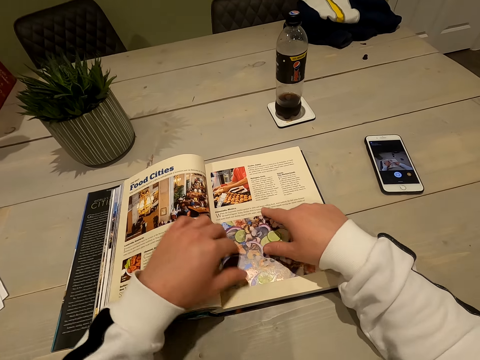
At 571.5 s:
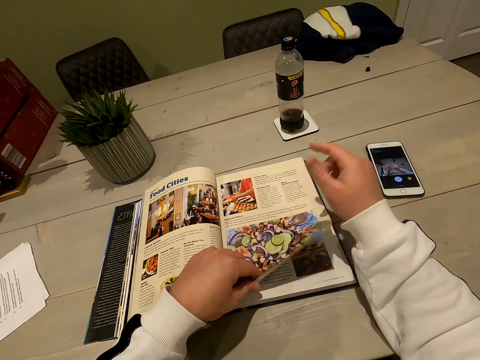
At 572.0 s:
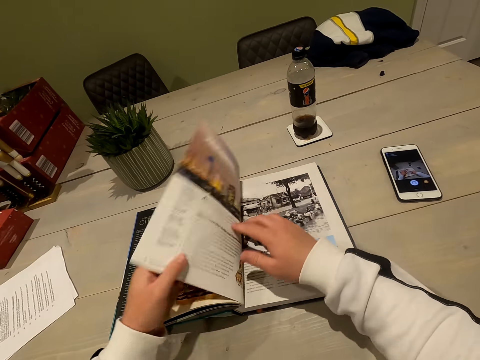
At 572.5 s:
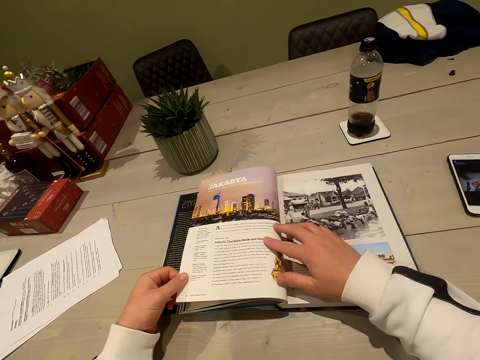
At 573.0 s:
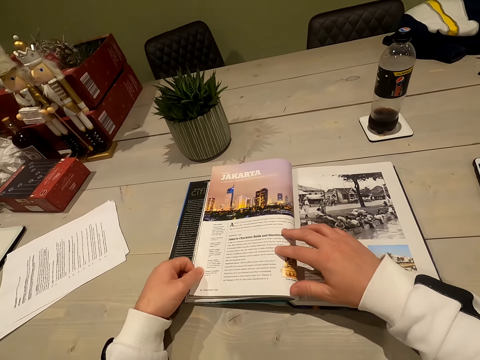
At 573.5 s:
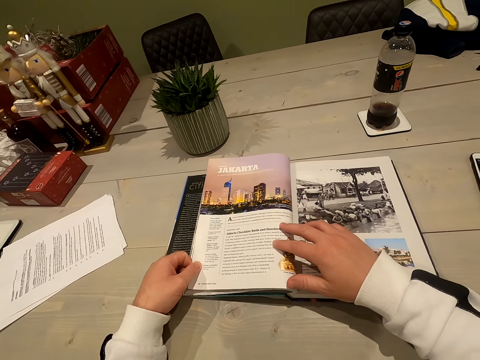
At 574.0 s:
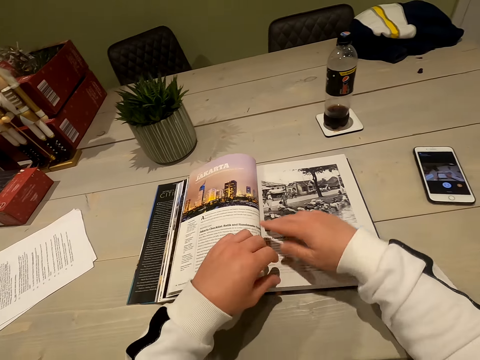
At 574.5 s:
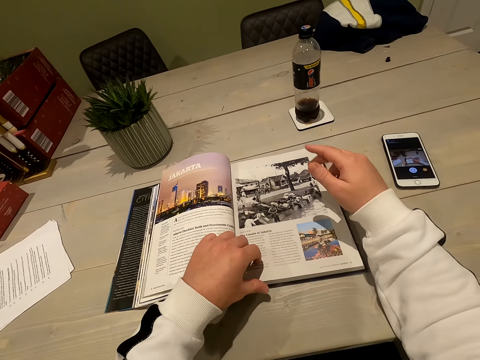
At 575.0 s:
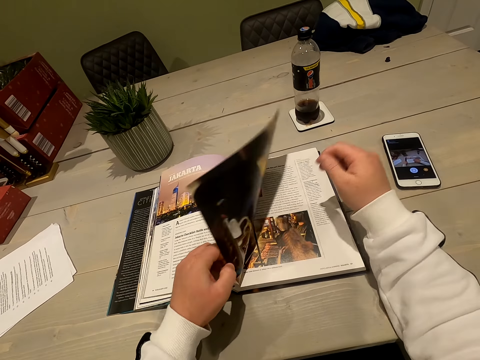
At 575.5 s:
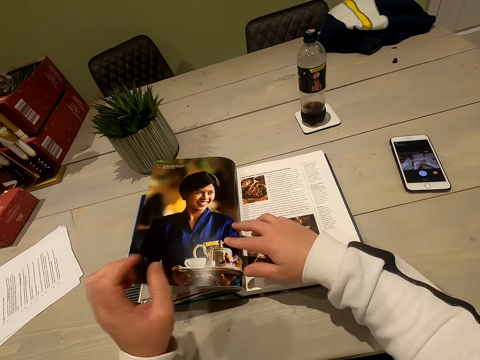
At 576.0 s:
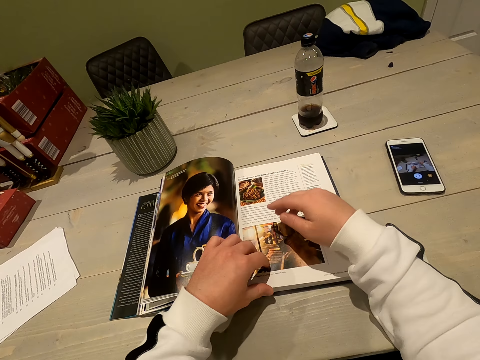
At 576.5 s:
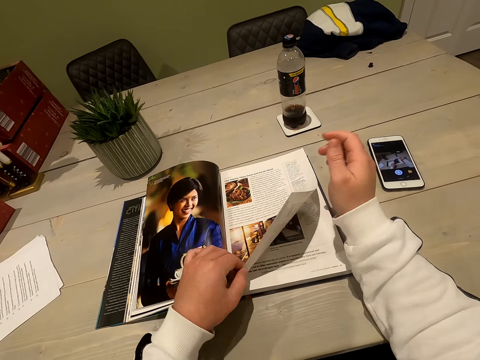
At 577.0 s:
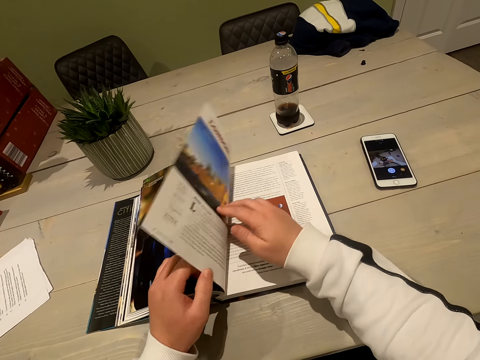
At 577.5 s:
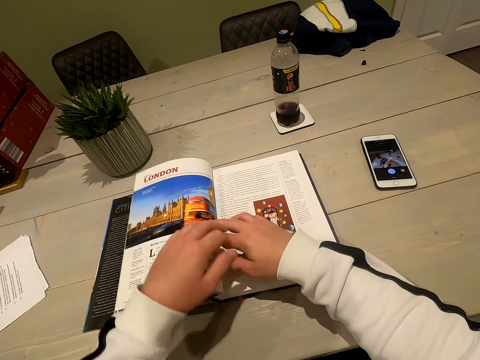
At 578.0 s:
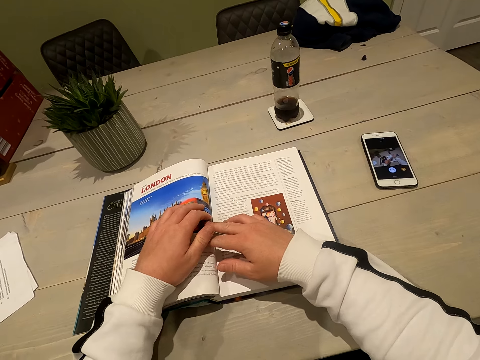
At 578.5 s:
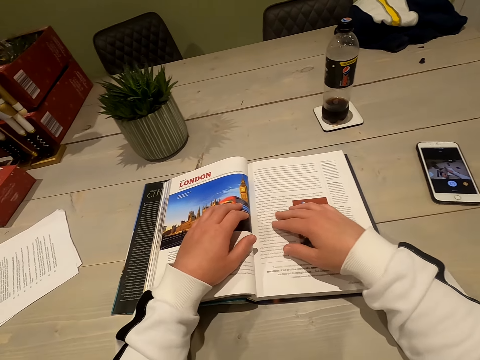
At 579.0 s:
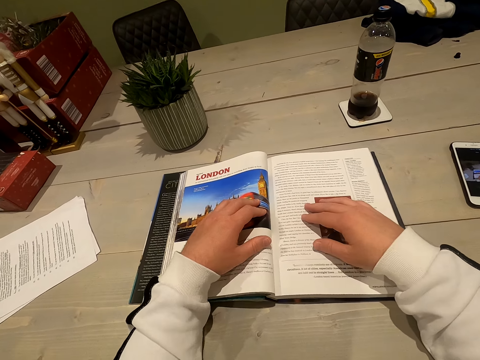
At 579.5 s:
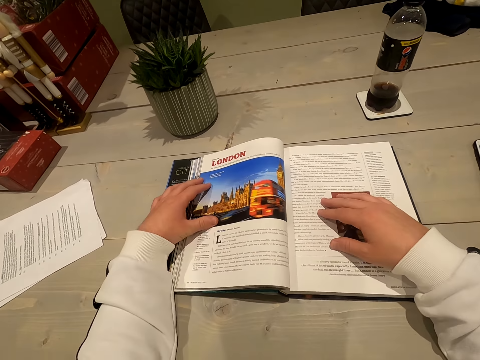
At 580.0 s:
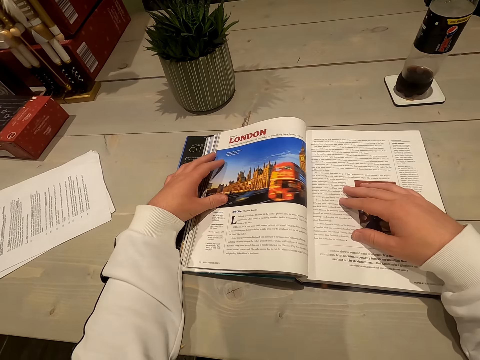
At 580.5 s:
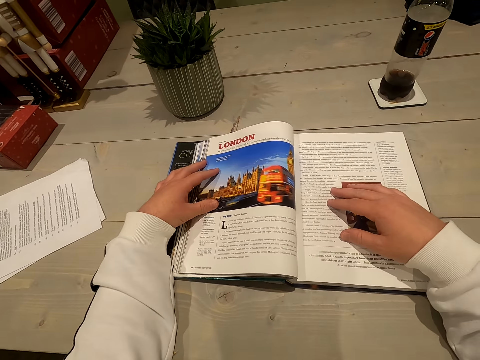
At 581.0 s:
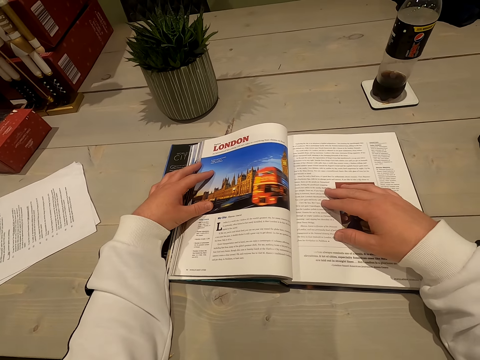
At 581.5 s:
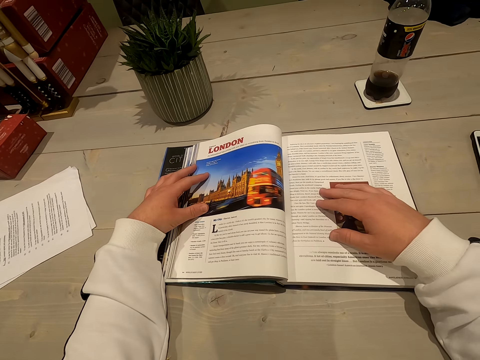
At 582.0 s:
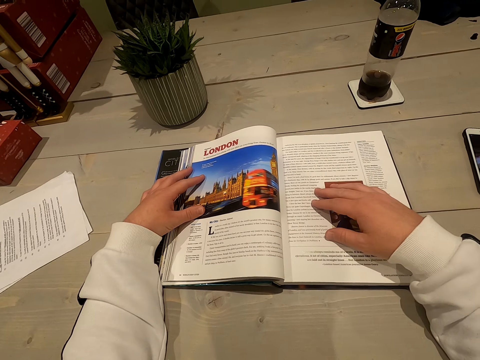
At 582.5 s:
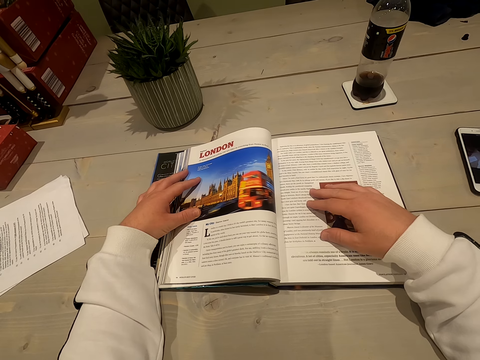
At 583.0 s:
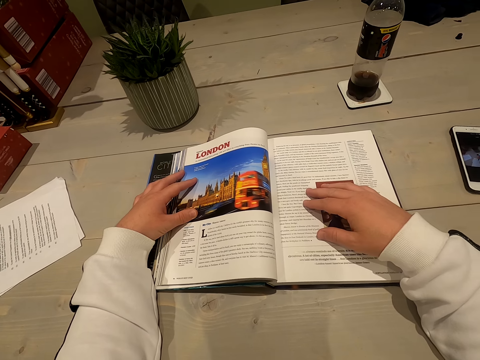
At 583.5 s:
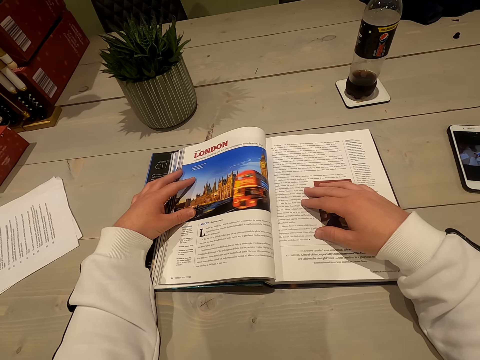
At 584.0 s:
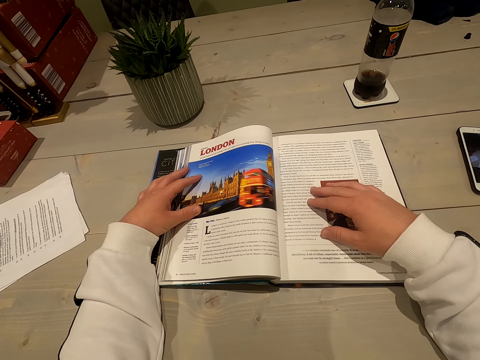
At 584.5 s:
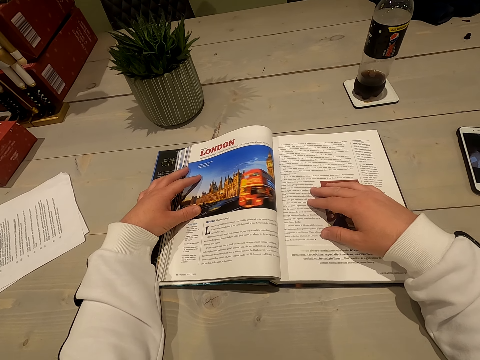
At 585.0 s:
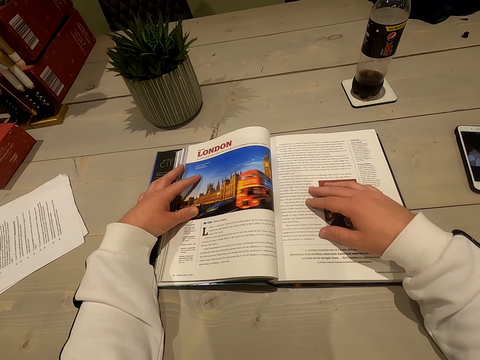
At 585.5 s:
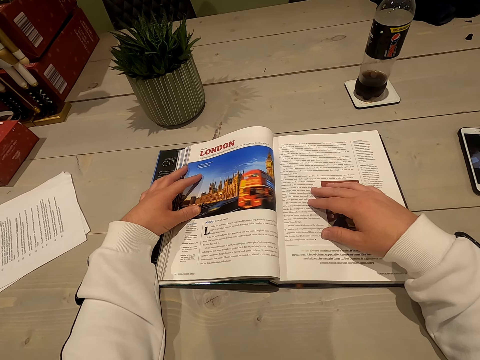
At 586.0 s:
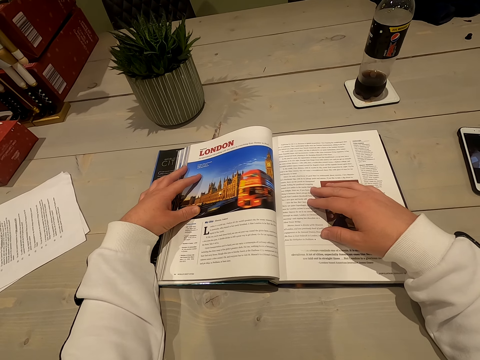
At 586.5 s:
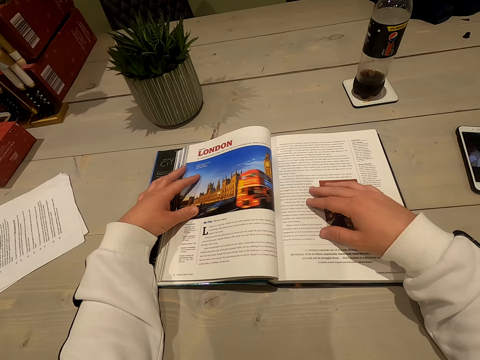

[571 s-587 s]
The camera wearer flips to another page. They read the book. They flip to another page. They flip to another page again. They read the book.
